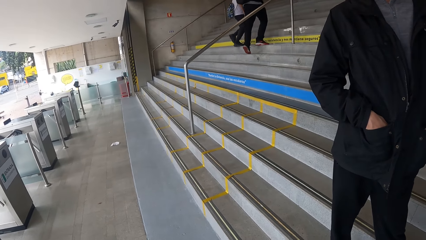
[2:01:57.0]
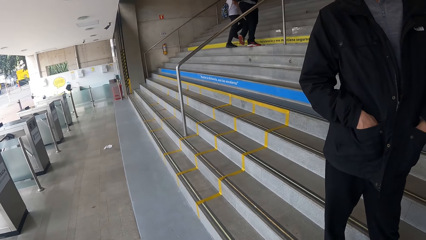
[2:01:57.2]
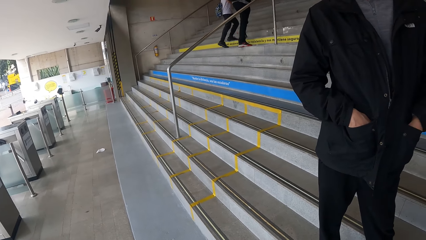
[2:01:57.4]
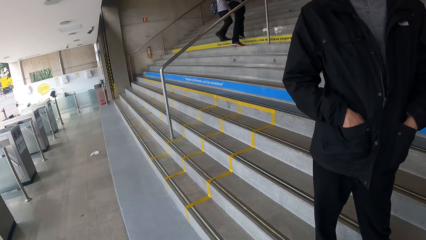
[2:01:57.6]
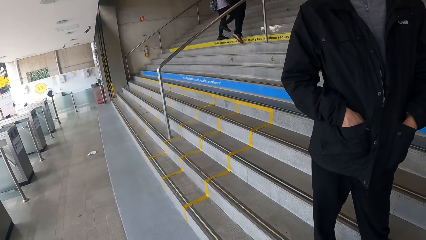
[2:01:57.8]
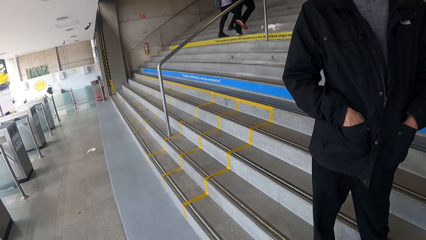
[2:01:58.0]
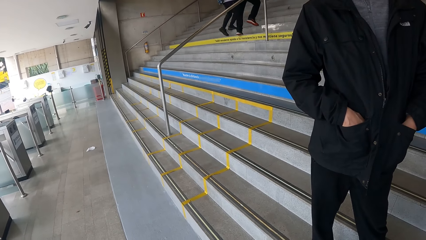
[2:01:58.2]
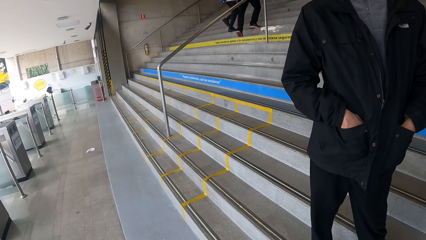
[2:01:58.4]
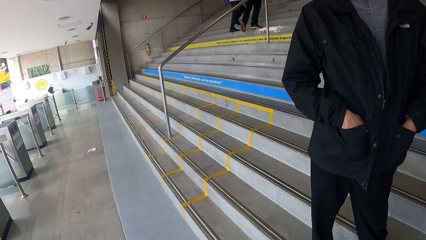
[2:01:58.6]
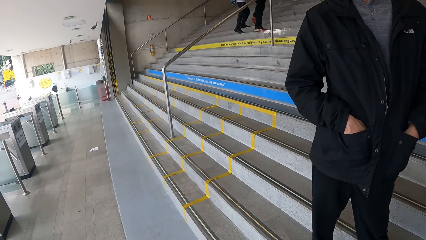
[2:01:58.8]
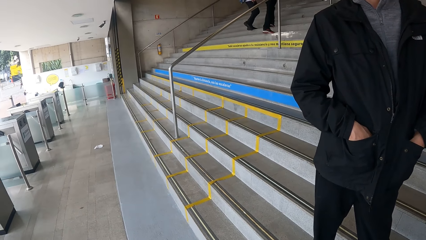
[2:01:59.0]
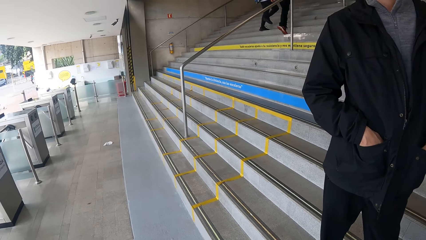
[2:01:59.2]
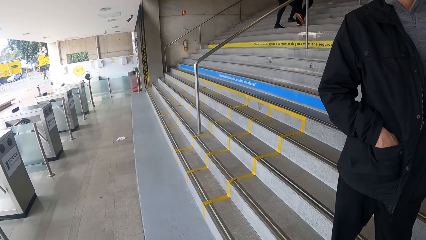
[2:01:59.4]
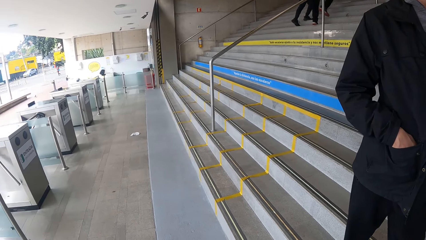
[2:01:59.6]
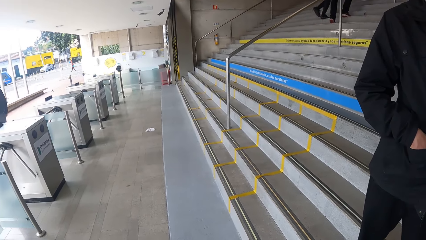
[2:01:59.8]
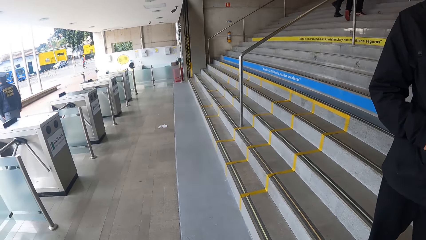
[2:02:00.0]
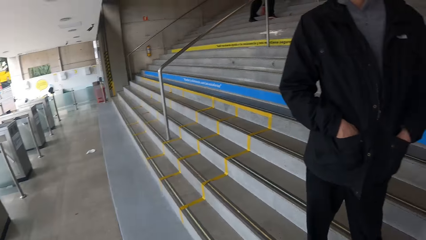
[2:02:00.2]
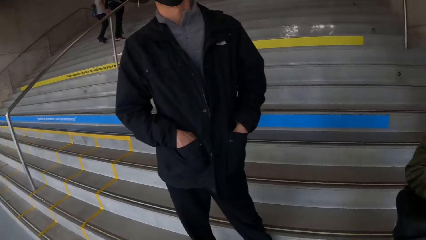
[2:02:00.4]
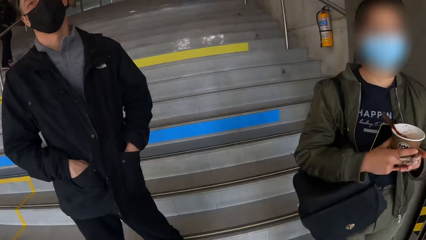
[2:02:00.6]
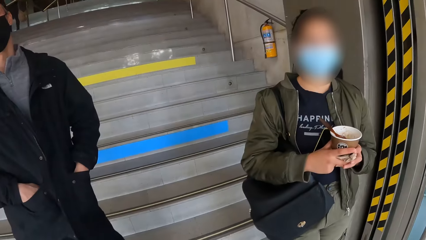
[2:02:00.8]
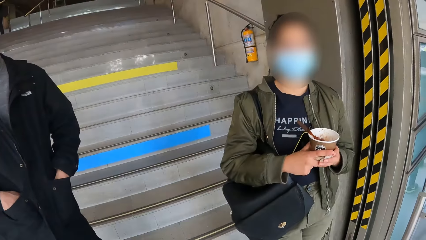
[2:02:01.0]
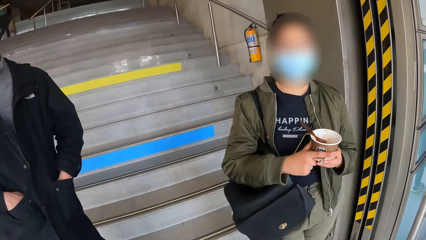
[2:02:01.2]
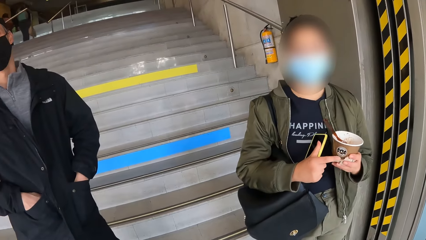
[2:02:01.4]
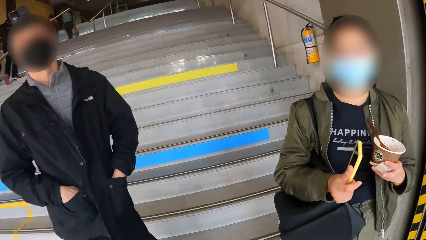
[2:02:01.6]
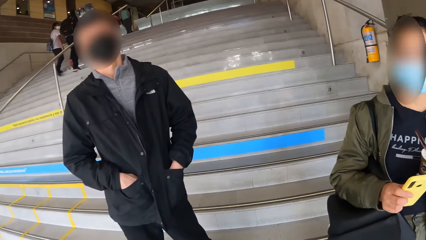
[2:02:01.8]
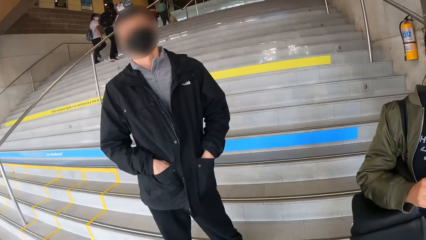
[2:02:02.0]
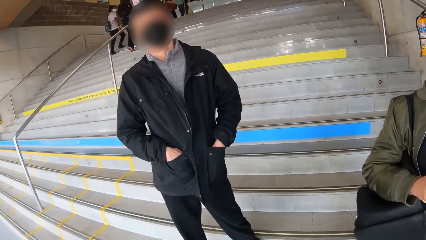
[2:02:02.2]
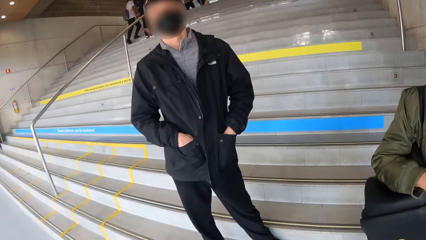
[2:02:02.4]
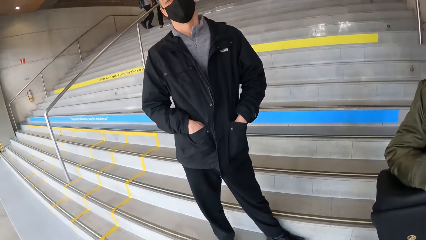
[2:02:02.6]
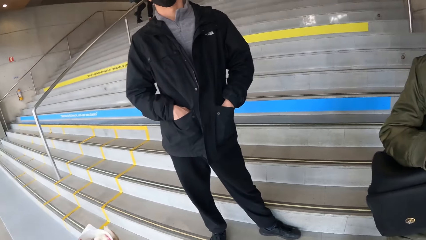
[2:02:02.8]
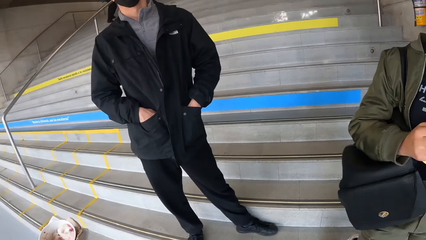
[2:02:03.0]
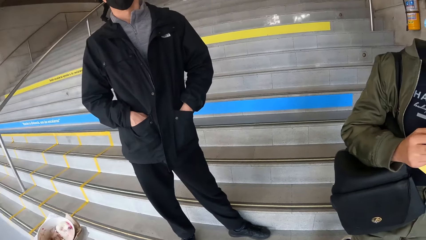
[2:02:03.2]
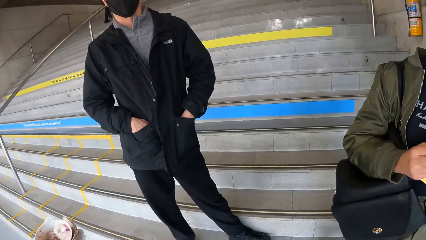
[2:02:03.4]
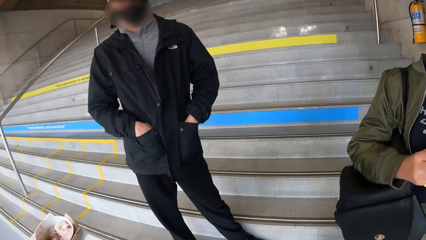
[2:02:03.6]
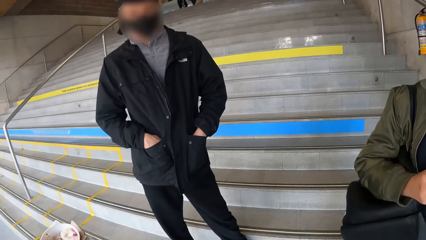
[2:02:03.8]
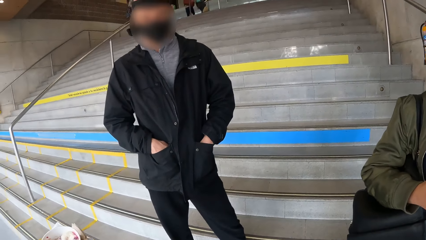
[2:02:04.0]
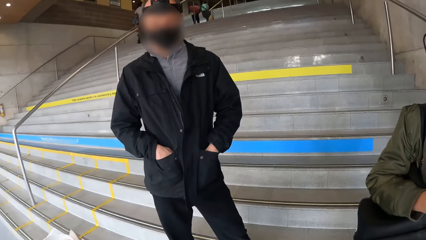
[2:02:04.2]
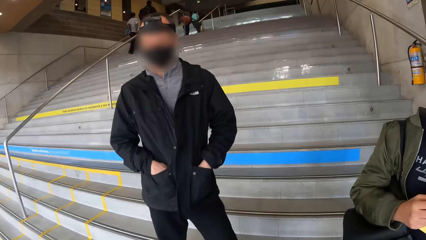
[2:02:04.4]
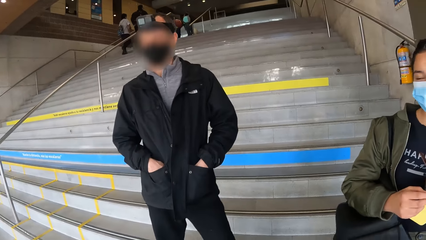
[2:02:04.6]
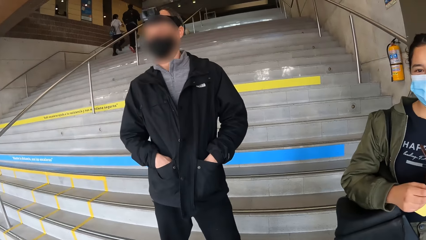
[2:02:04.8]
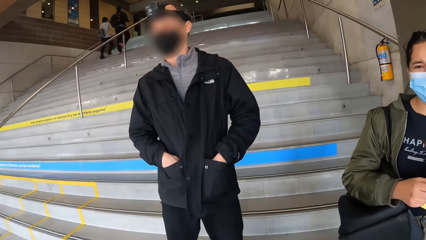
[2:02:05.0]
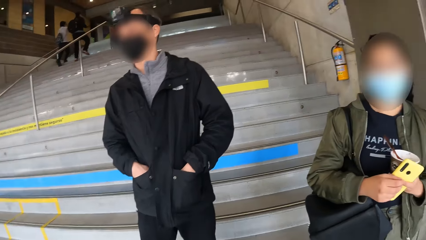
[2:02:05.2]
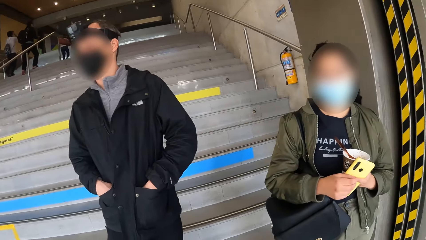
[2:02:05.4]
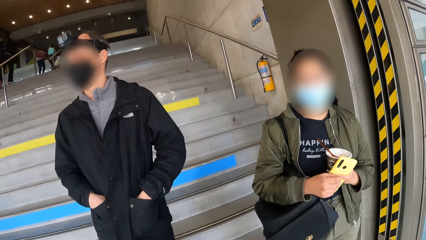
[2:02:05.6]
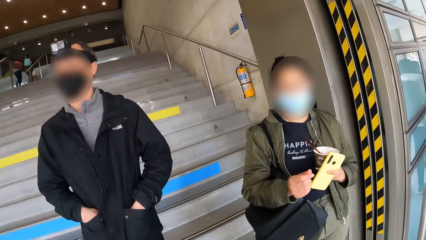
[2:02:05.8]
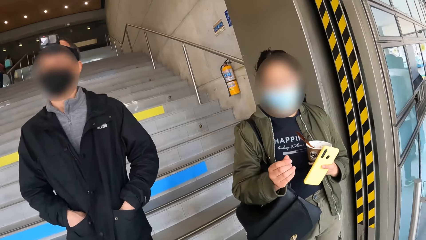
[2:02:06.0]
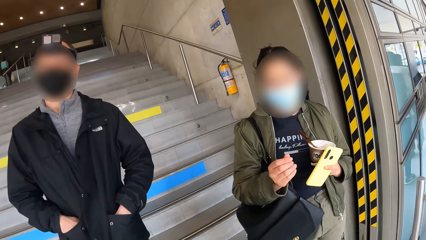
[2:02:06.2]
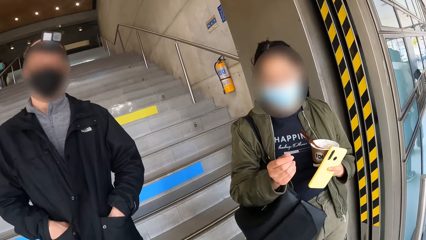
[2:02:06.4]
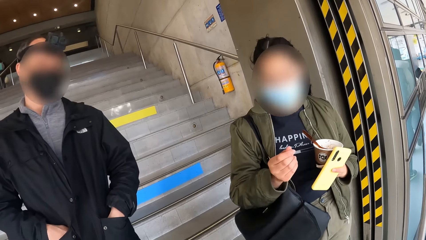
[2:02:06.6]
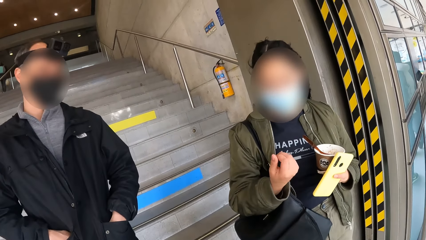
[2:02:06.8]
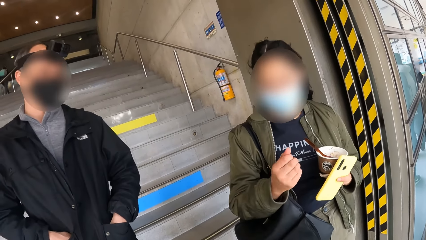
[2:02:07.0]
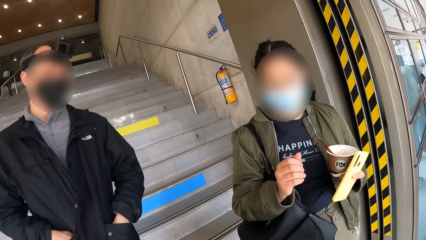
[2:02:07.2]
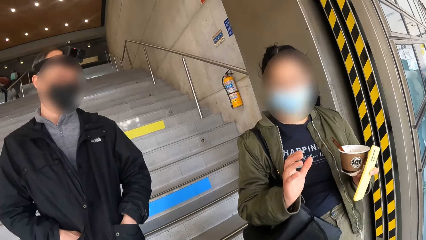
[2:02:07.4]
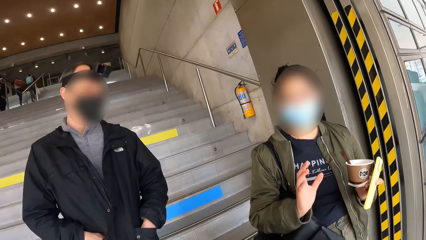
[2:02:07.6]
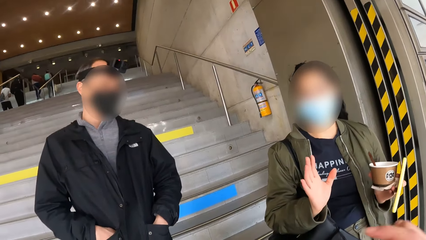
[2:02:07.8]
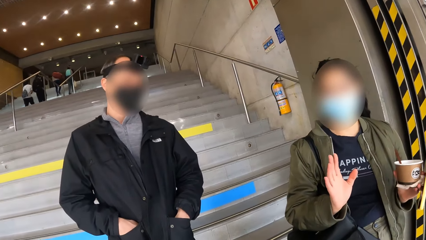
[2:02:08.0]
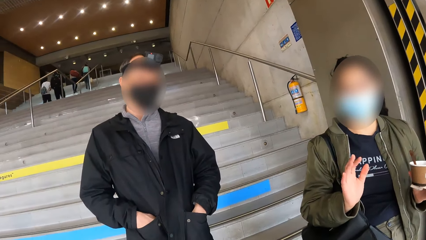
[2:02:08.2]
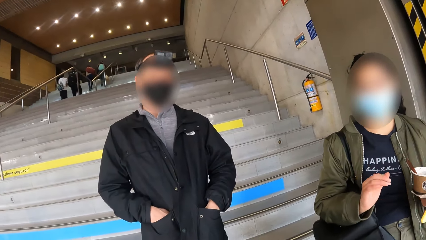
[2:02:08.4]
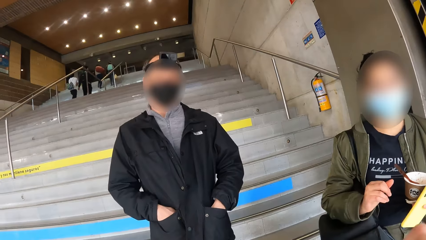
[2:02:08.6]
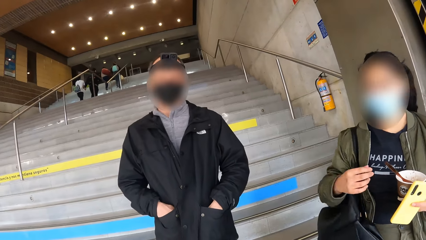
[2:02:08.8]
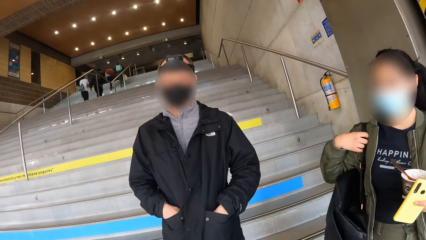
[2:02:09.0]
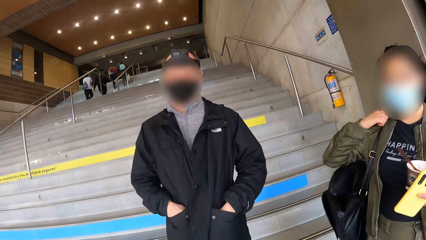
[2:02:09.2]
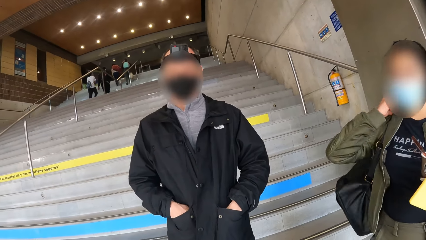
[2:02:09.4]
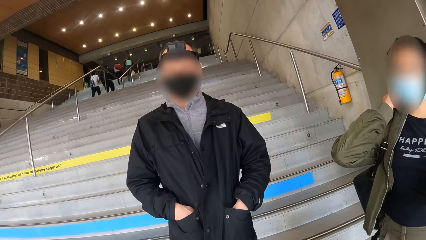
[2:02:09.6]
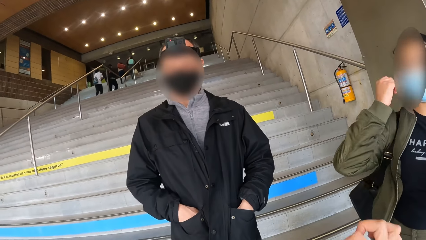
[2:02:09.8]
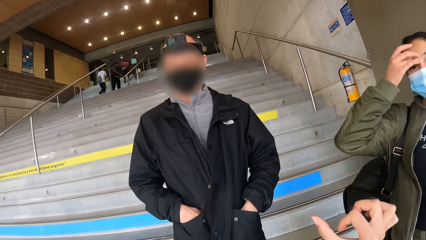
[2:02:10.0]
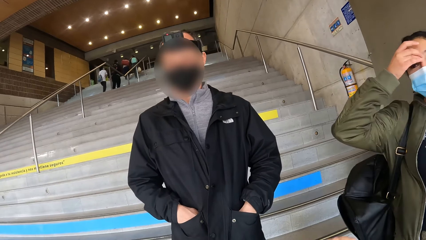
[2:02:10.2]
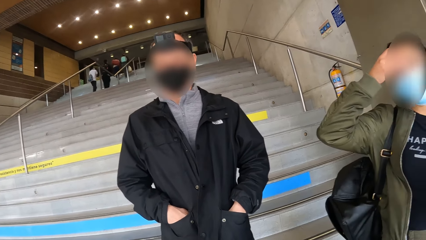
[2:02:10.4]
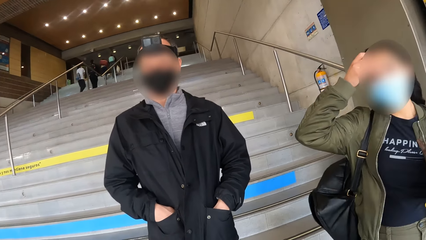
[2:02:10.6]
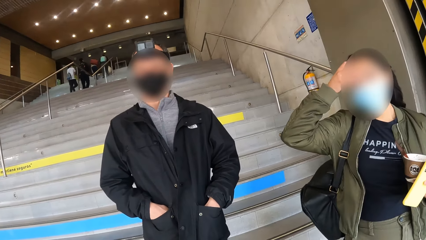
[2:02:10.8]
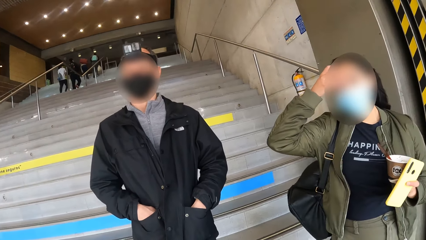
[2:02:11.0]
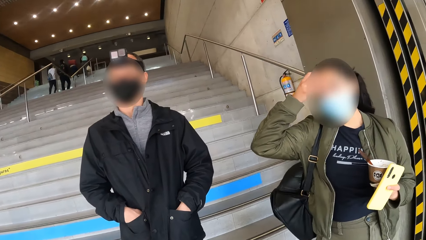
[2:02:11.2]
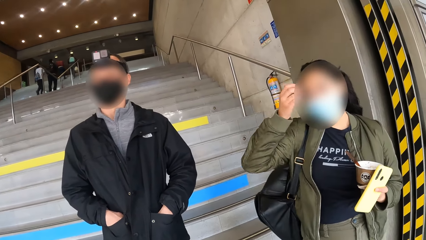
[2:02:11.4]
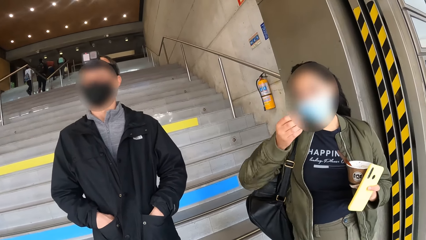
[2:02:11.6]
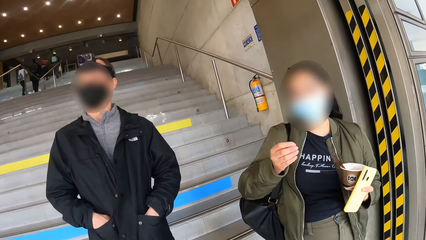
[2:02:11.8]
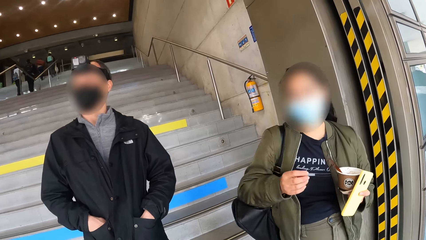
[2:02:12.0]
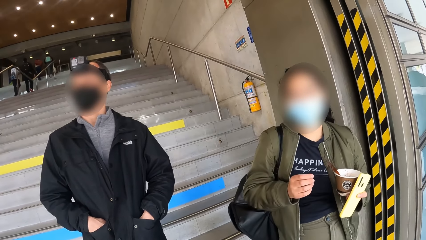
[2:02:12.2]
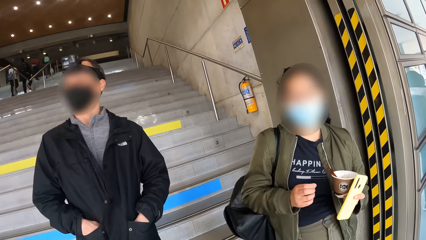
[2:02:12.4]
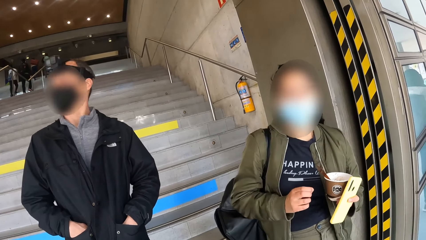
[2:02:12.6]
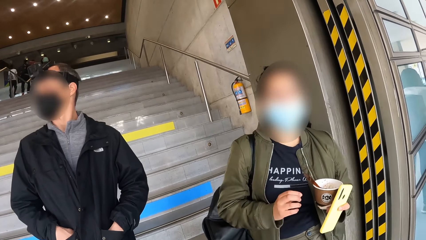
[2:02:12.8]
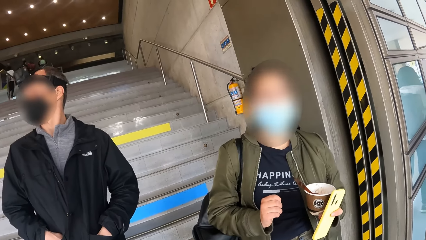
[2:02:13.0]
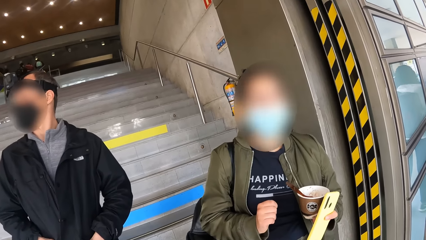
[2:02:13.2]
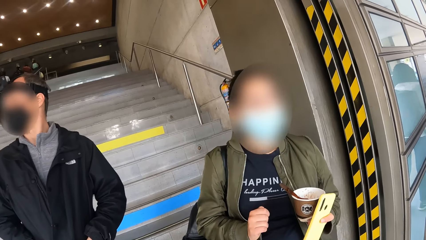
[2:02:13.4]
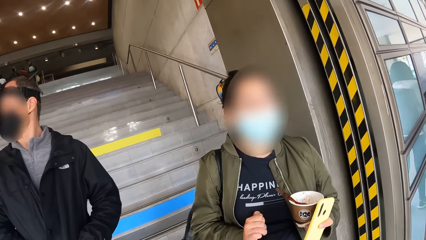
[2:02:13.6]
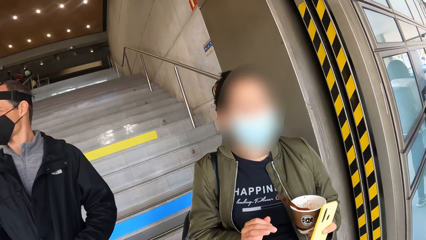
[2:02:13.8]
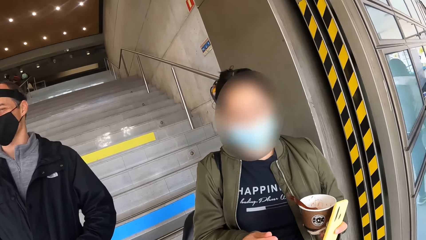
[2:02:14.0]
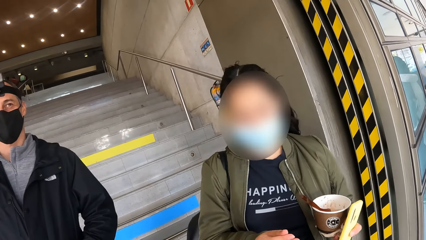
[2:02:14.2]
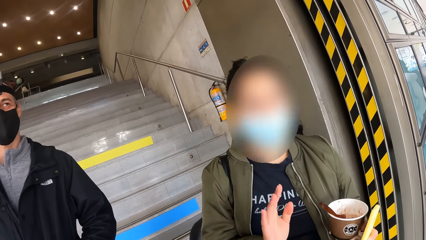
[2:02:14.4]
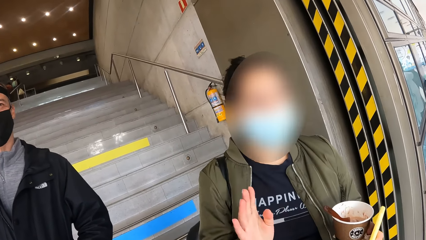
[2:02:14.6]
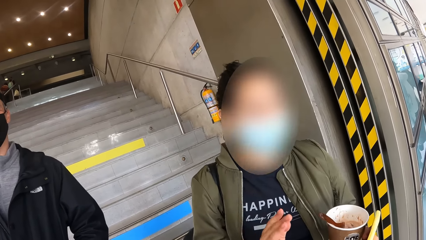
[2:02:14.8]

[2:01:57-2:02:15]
The woman holds the cup of ice cream with both hands, and holds the cup of ice cream with her left hand. The camera wearer stares at a man. The woman passes the phone from her right hand to her left hand, gestures at the camera wearer, adjusts her bag with her right hand, touches her face with her right hand, and folds her hand.
